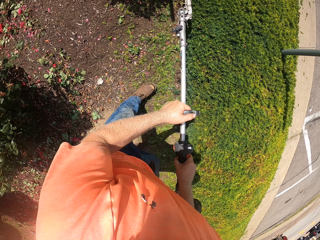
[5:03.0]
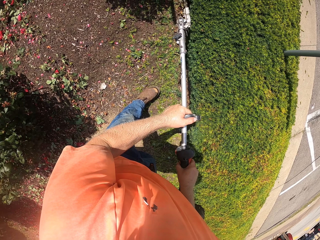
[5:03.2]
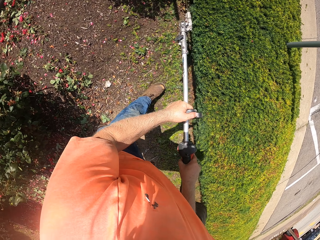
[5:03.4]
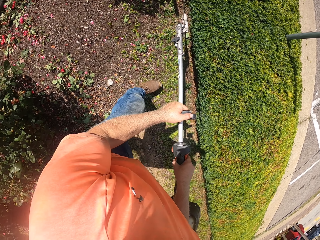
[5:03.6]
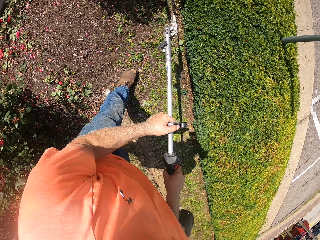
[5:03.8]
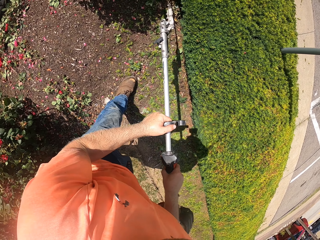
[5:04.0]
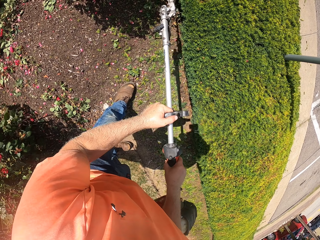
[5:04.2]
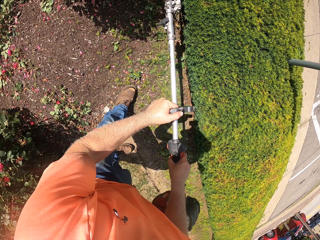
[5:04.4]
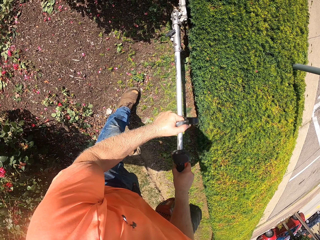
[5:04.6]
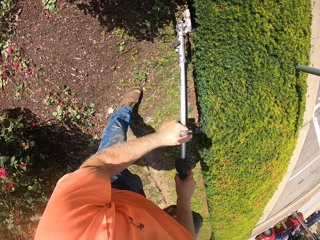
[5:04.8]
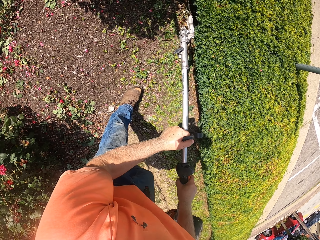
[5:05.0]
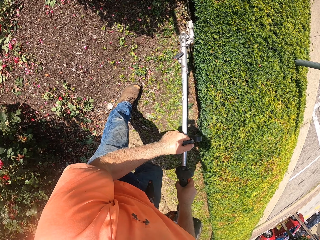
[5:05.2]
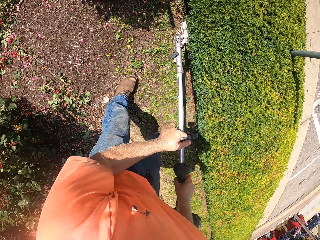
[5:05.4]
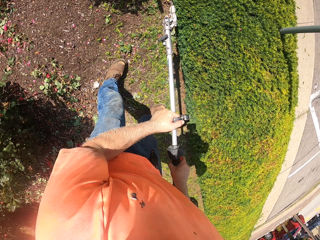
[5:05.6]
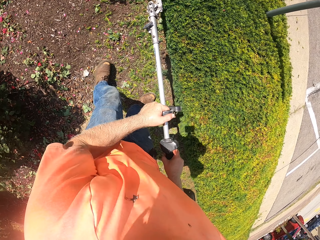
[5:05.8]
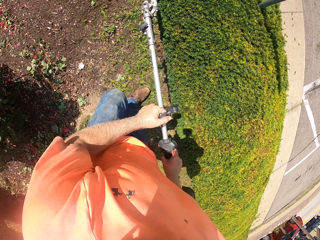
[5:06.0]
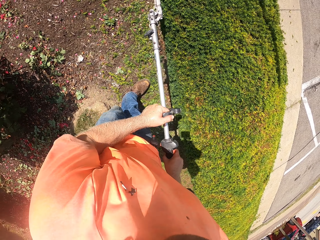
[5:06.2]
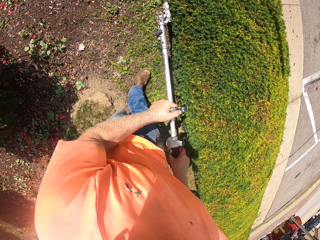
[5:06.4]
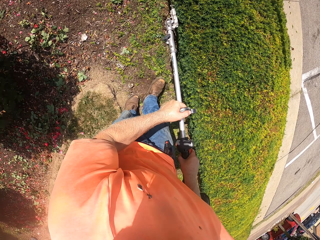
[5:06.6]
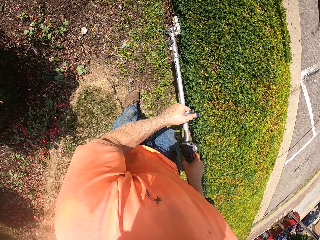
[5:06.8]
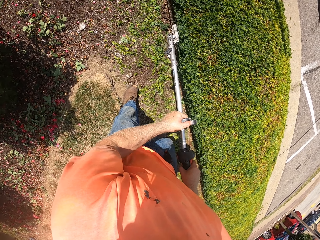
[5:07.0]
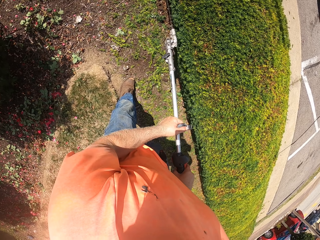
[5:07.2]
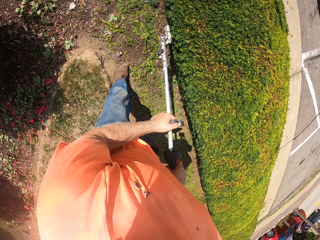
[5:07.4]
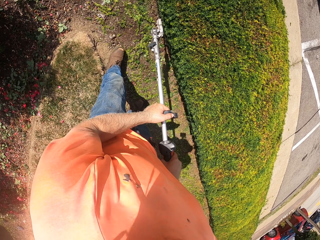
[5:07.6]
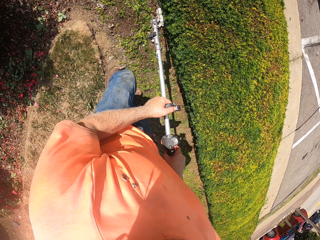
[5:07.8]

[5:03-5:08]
The camera wearer trims the fence with the grass trimmer machine.

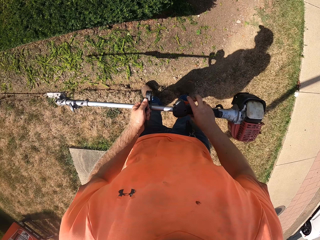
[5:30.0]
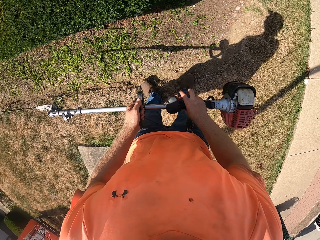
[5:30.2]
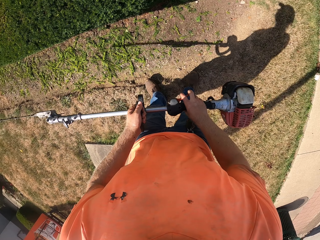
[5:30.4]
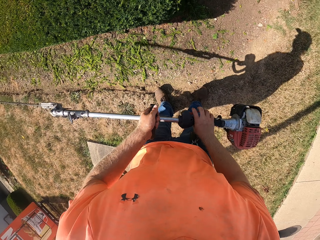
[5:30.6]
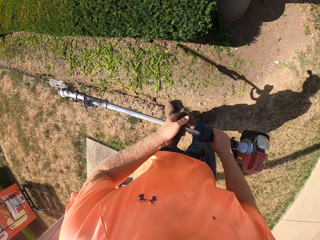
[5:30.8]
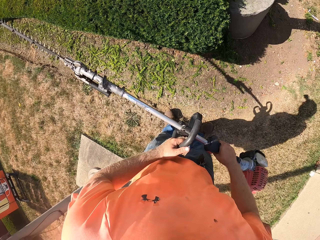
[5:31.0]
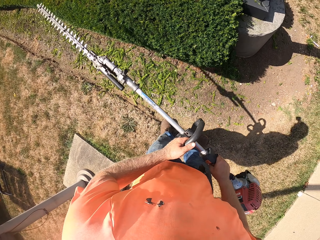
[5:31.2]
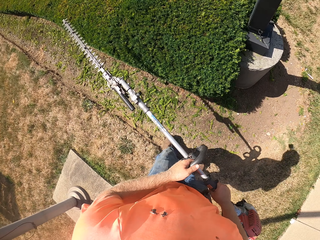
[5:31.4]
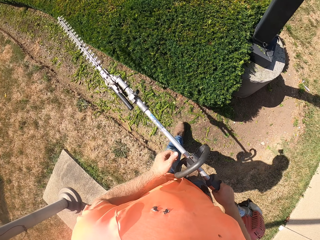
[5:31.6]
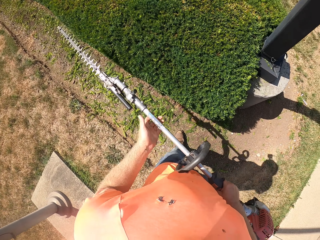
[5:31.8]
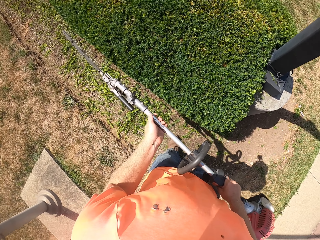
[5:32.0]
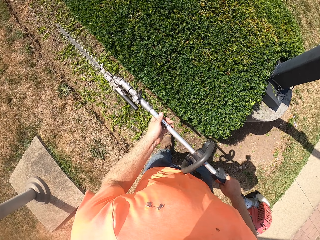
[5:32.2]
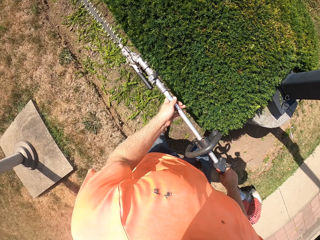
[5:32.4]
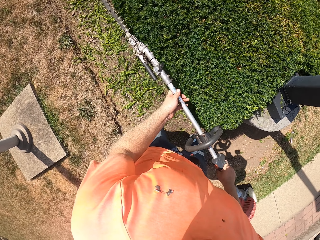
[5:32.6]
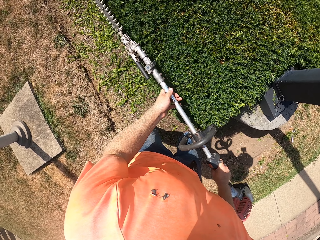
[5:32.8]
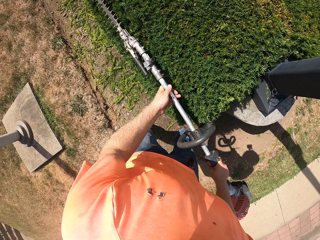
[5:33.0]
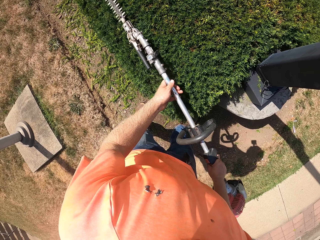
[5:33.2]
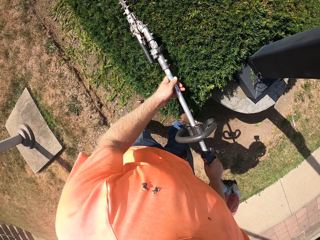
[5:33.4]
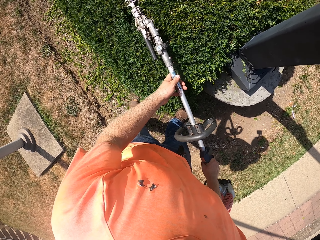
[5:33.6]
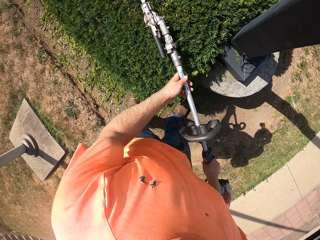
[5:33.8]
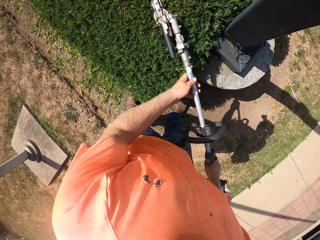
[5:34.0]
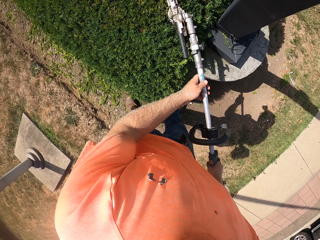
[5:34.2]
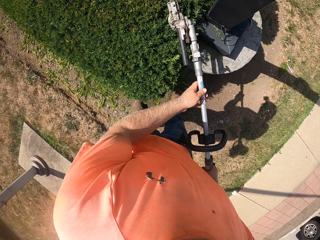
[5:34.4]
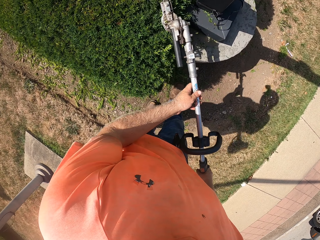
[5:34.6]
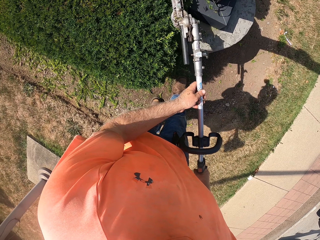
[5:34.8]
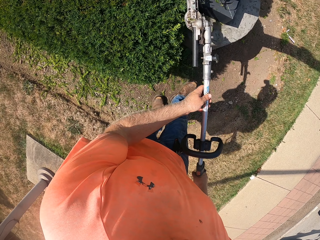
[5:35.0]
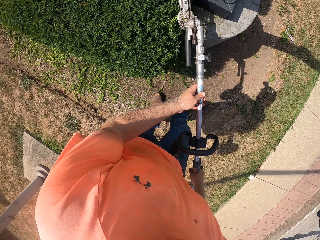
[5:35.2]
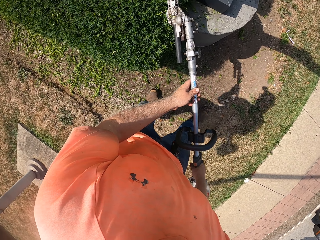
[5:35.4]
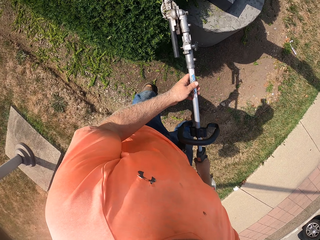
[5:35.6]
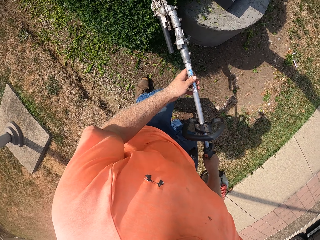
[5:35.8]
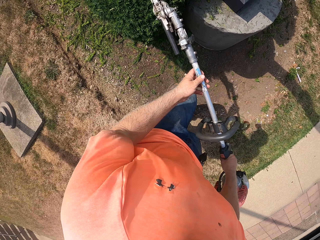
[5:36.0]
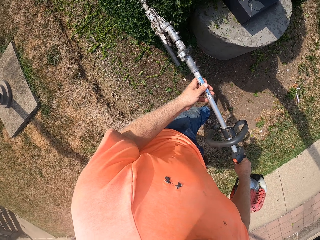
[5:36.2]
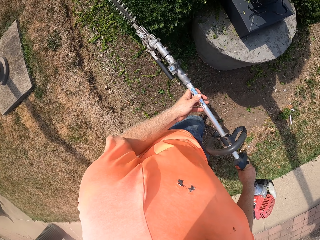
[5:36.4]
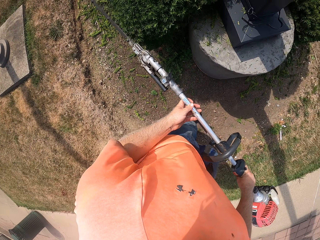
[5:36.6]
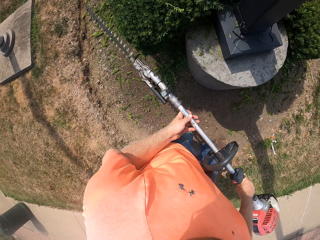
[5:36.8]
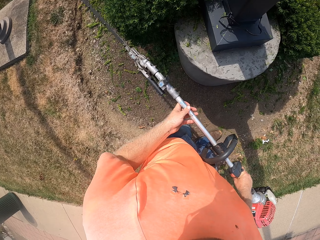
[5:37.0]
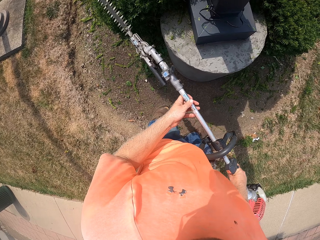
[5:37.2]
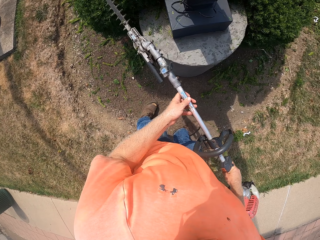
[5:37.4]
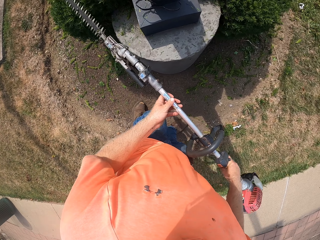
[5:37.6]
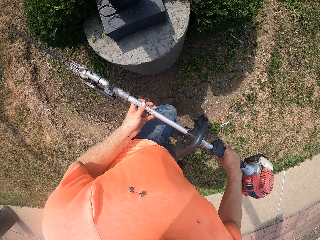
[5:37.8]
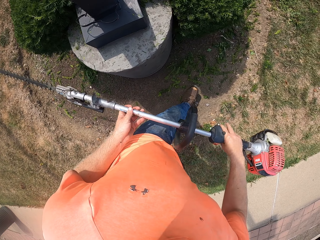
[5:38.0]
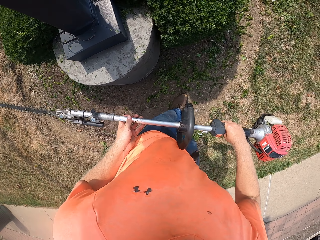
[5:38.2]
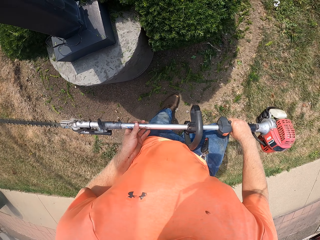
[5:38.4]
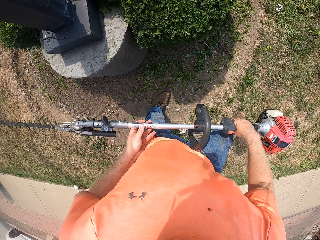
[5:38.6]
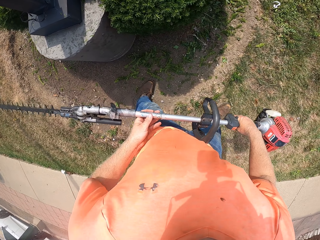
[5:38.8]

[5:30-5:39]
The camera wearer lifts the trimmer machine. They trim the top of the fence.

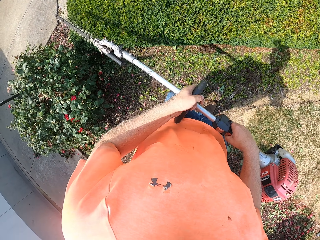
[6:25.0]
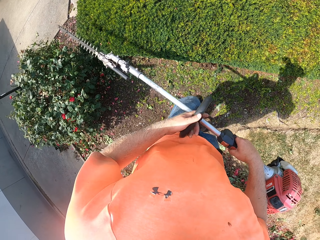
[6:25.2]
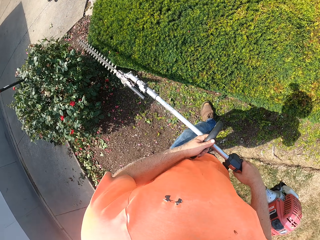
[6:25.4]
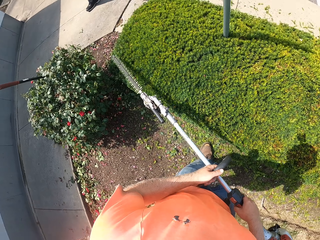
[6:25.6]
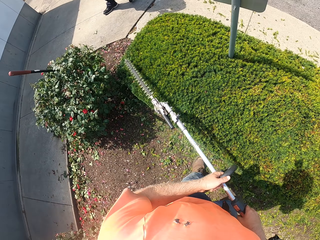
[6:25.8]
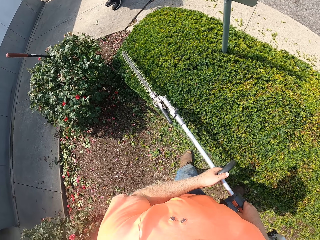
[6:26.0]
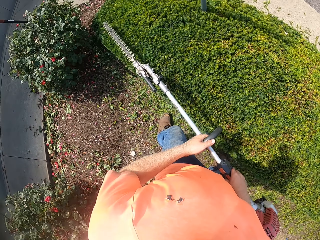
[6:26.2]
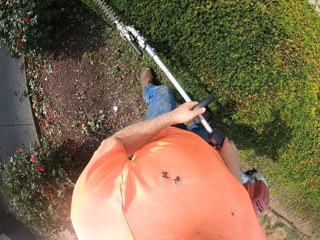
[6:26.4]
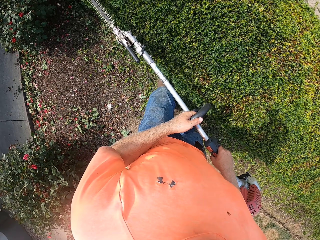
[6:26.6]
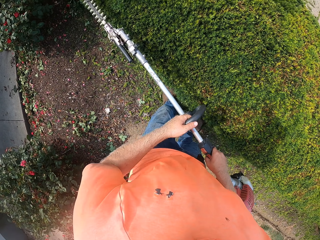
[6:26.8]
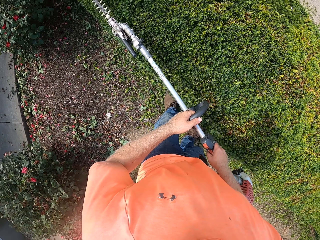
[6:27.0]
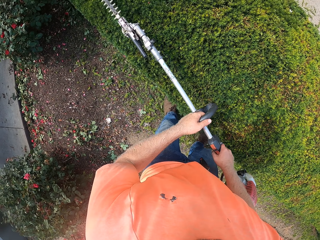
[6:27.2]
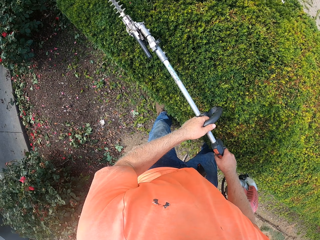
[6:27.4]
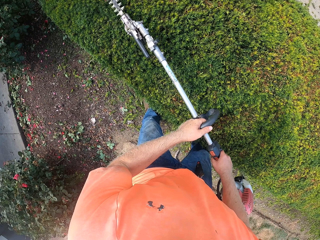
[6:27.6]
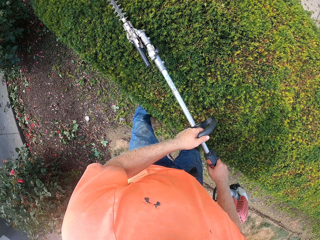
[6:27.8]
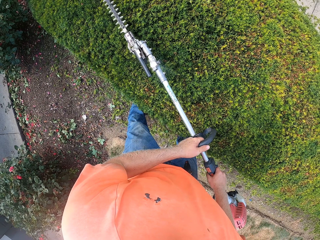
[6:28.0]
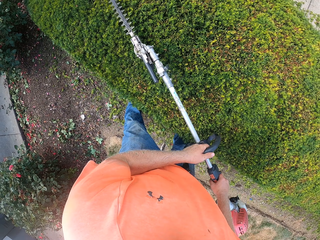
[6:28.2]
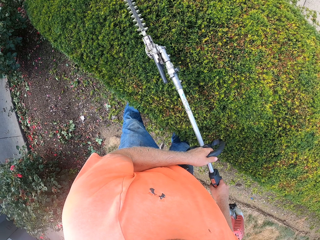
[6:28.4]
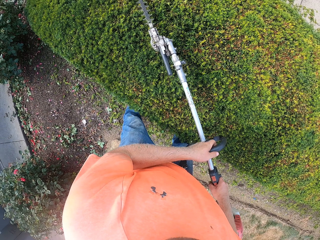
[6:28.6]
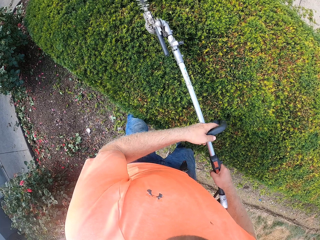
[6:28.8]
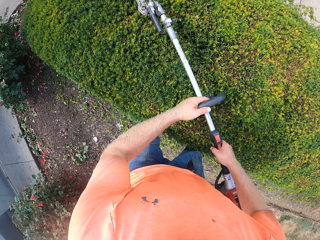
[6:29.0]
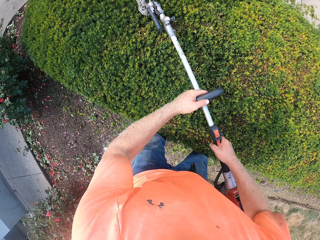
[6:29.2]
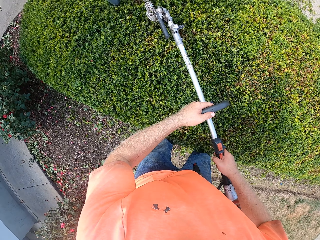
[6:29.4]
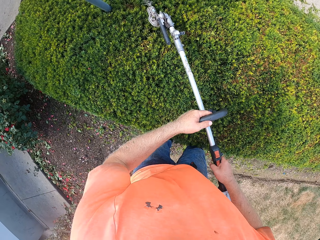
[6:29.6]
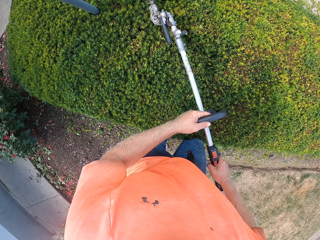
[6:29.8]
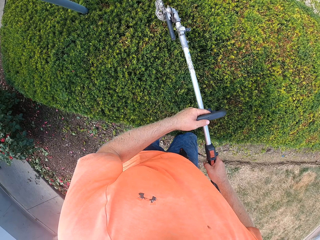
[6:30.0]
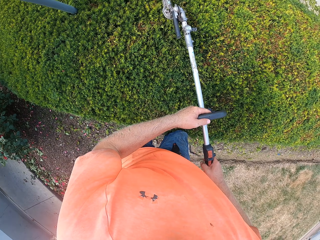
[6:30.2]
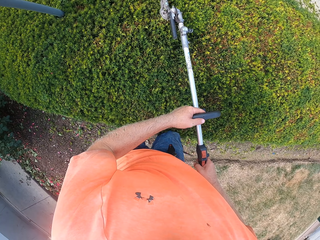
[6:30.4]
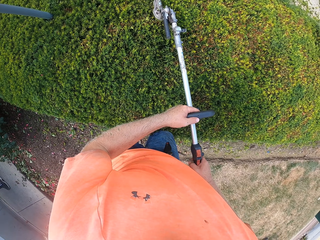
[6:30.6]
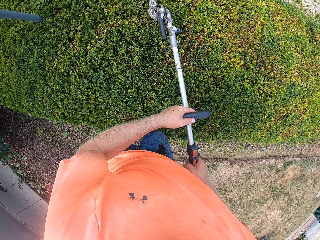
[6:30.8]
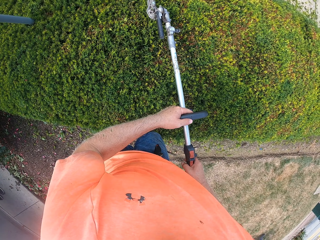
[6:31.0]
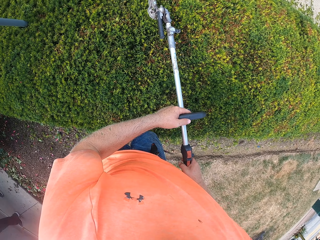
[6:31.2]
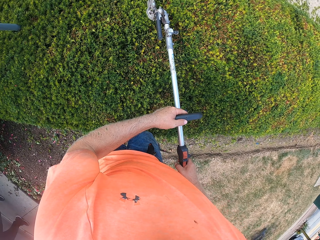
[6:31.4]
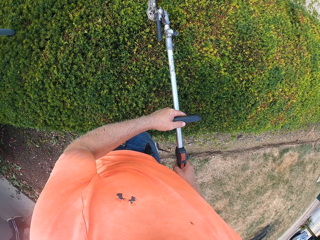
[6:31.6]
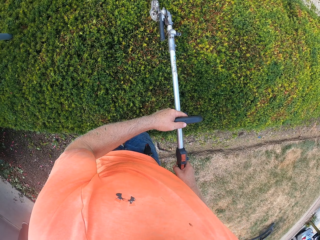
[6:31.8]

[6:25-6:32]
The camera wearer trims the top of the fence.
